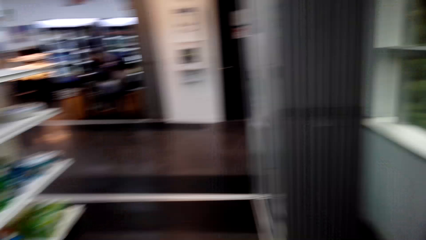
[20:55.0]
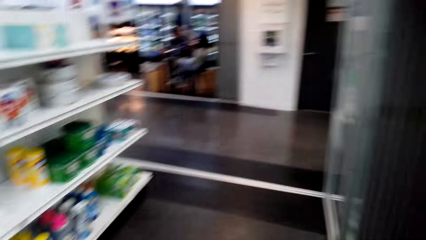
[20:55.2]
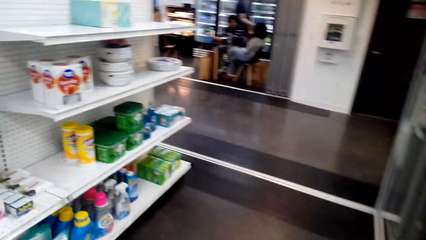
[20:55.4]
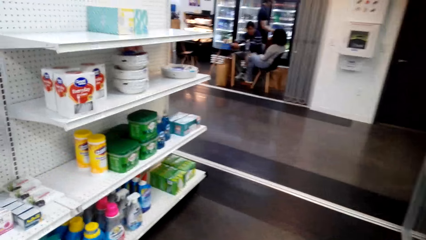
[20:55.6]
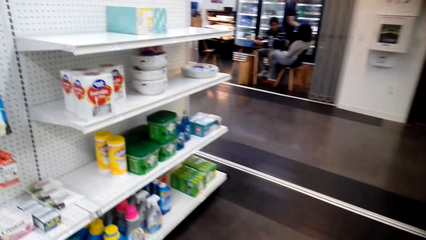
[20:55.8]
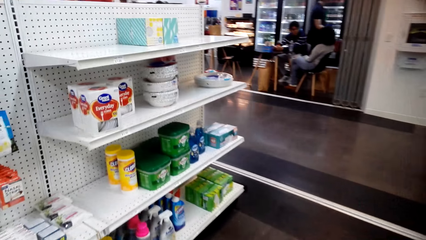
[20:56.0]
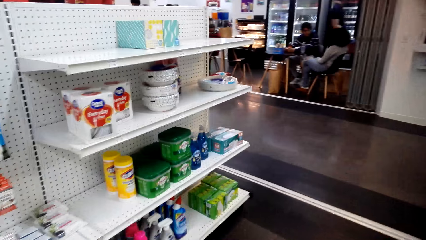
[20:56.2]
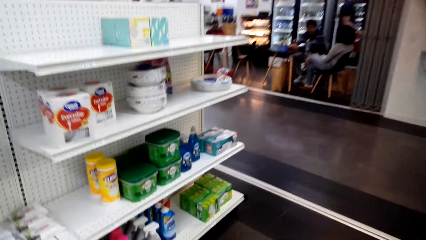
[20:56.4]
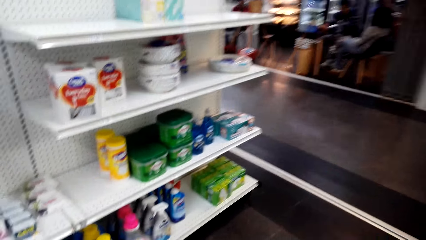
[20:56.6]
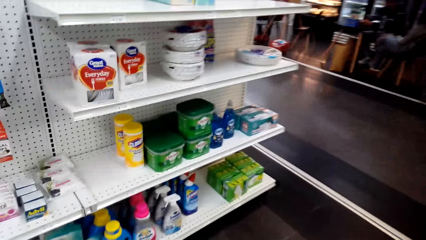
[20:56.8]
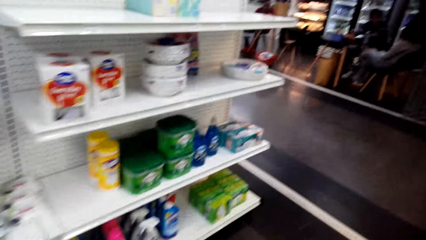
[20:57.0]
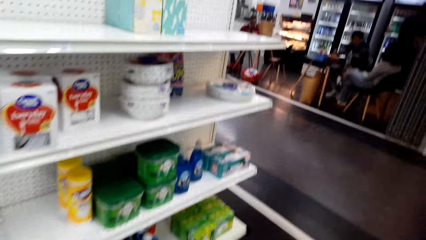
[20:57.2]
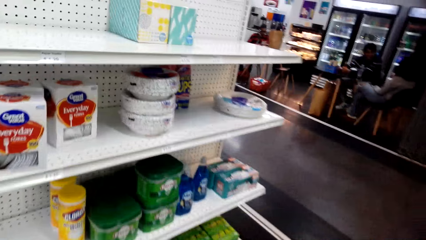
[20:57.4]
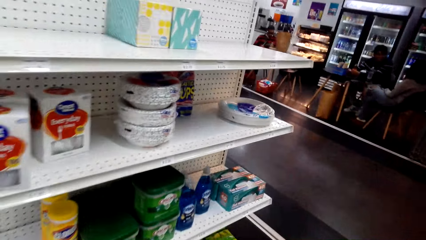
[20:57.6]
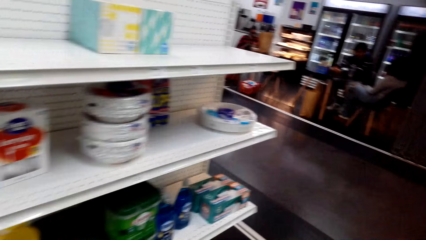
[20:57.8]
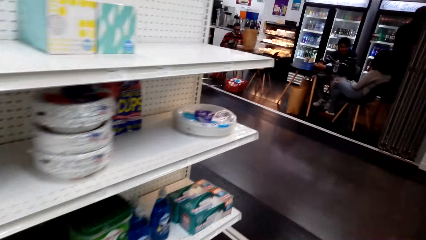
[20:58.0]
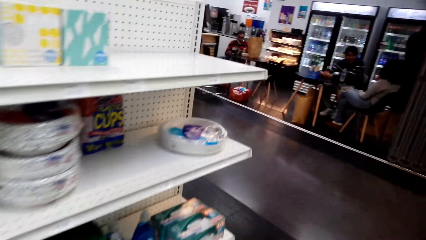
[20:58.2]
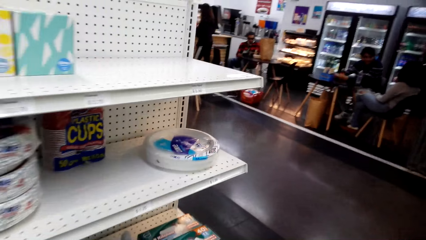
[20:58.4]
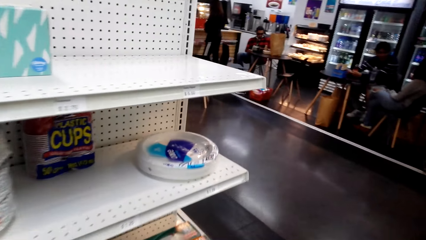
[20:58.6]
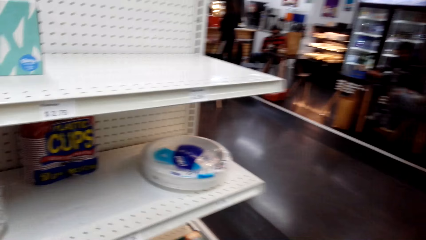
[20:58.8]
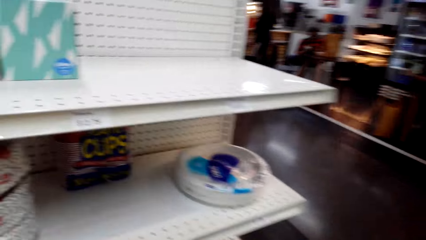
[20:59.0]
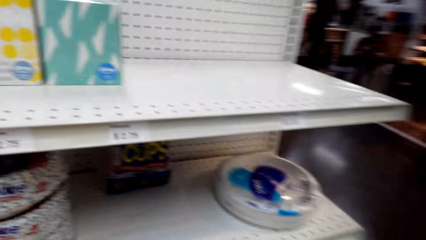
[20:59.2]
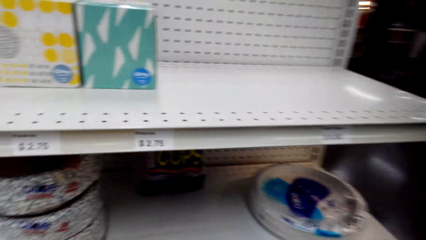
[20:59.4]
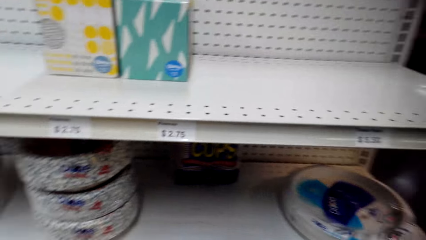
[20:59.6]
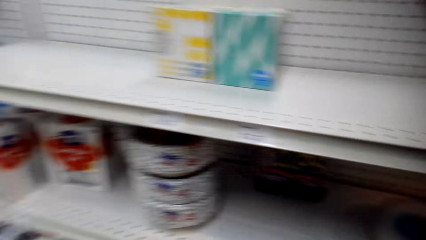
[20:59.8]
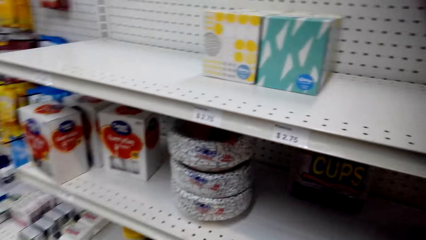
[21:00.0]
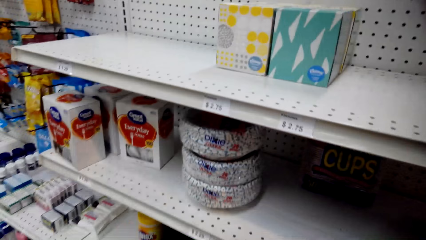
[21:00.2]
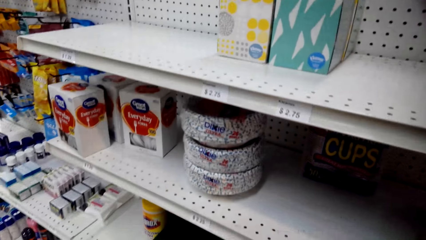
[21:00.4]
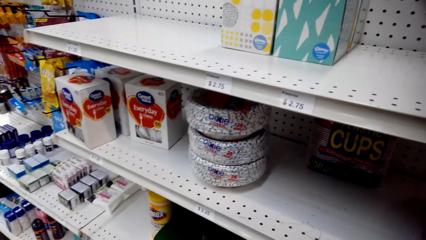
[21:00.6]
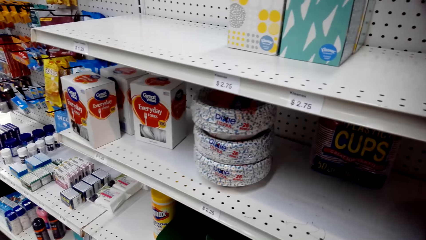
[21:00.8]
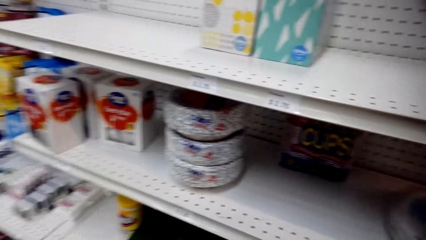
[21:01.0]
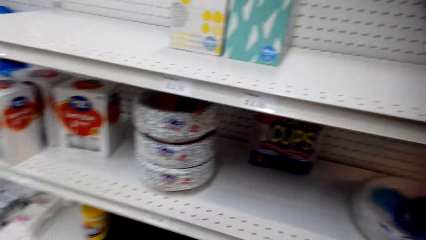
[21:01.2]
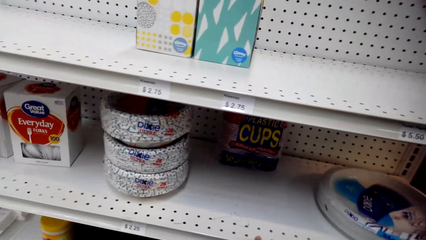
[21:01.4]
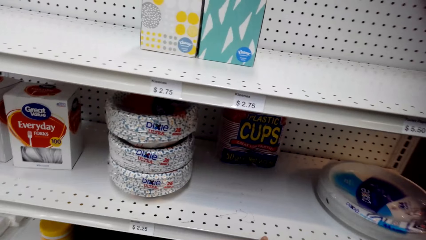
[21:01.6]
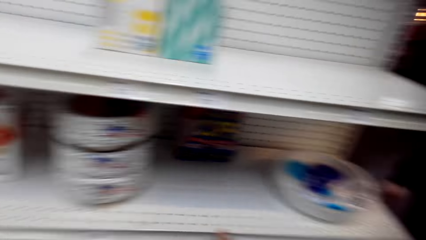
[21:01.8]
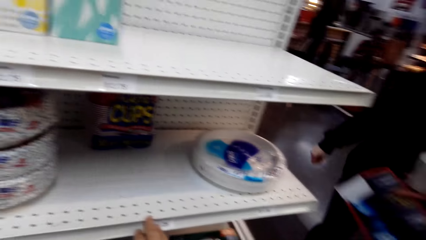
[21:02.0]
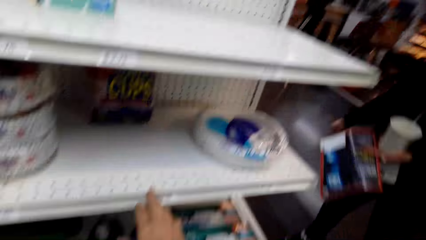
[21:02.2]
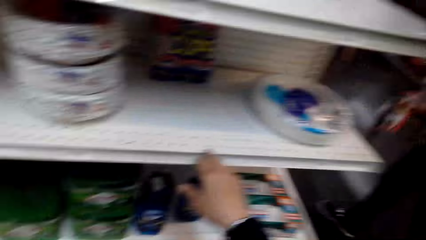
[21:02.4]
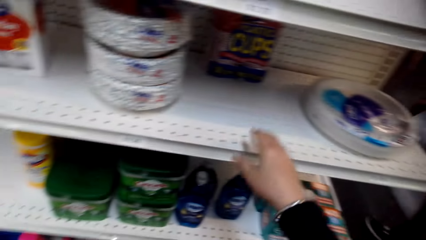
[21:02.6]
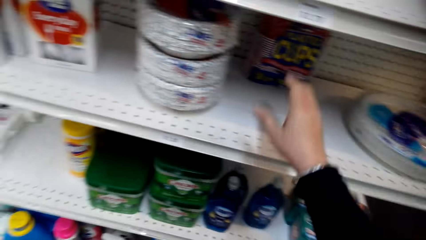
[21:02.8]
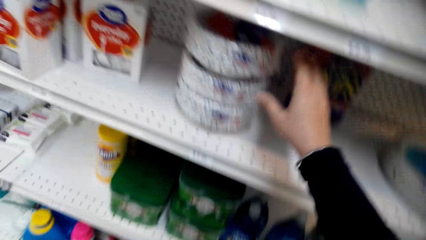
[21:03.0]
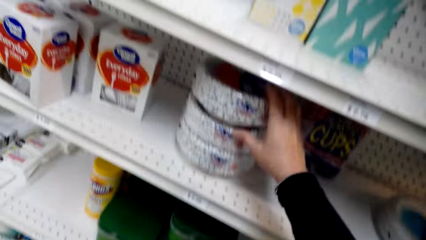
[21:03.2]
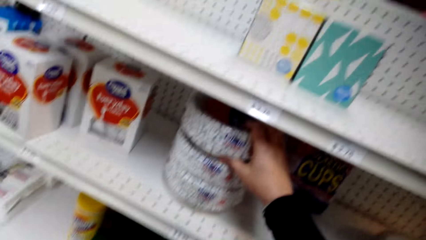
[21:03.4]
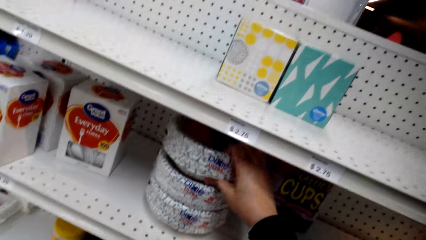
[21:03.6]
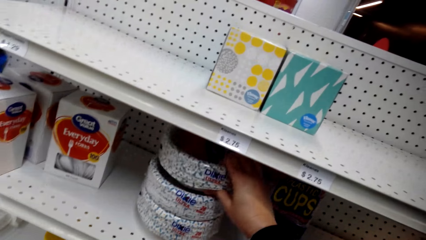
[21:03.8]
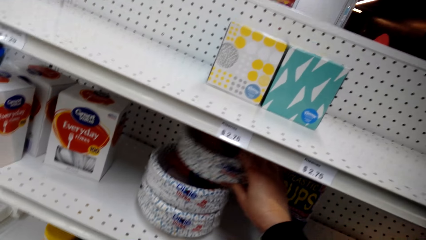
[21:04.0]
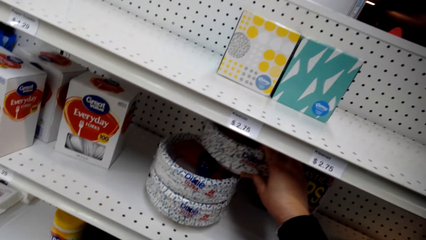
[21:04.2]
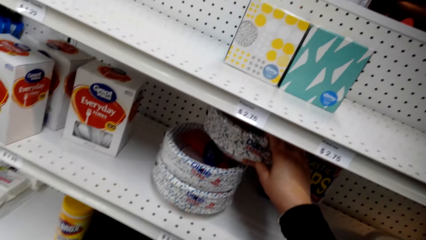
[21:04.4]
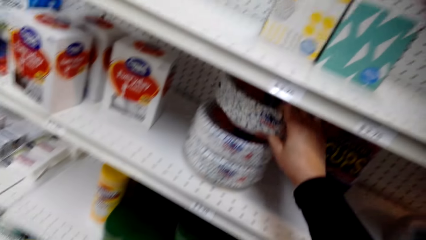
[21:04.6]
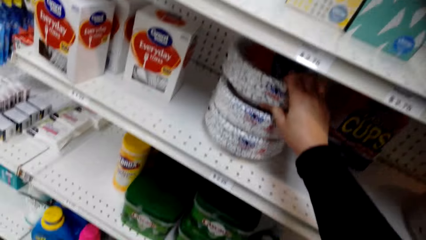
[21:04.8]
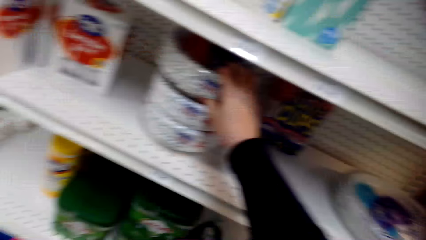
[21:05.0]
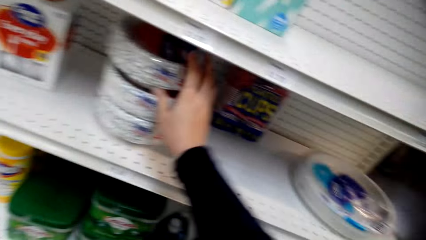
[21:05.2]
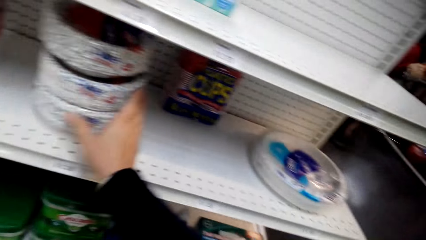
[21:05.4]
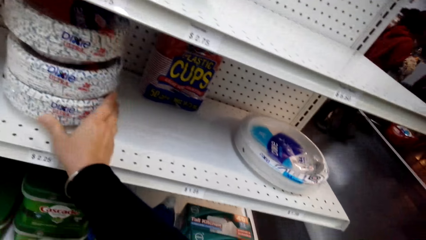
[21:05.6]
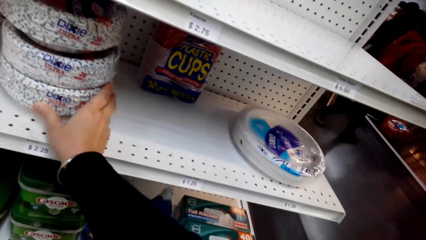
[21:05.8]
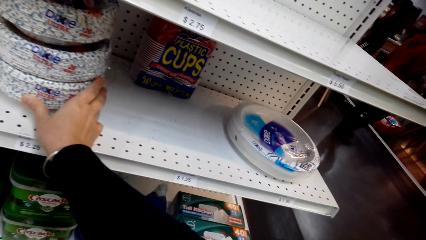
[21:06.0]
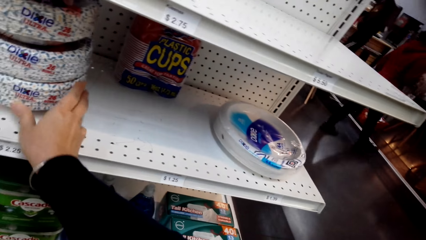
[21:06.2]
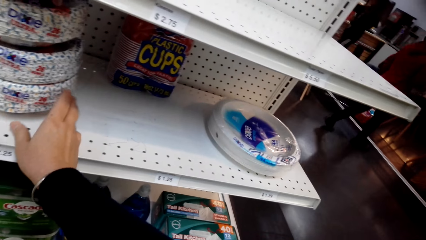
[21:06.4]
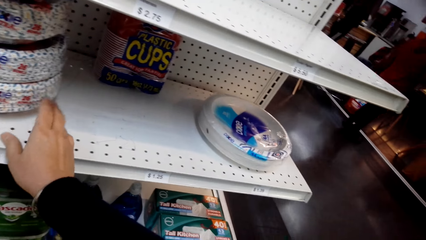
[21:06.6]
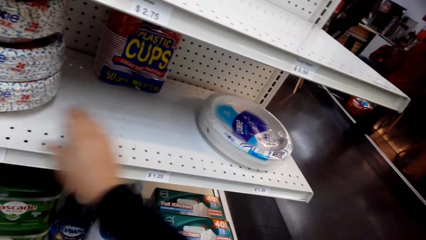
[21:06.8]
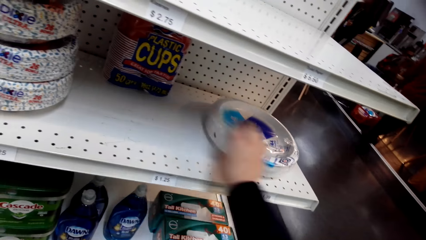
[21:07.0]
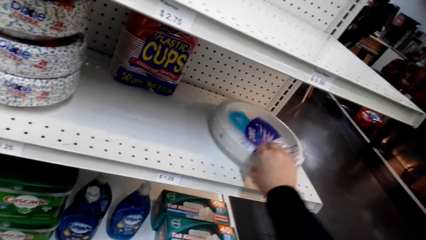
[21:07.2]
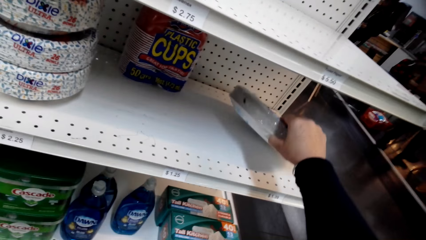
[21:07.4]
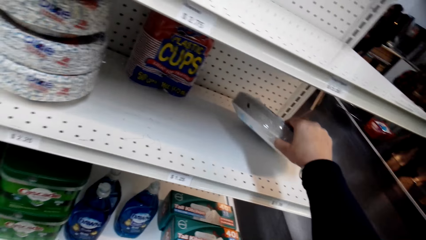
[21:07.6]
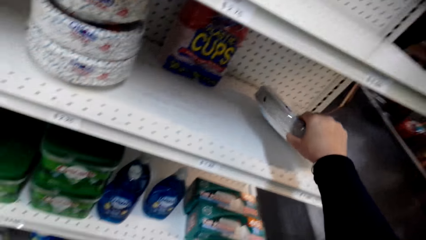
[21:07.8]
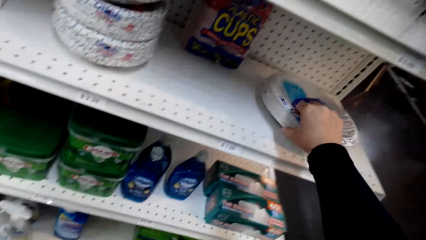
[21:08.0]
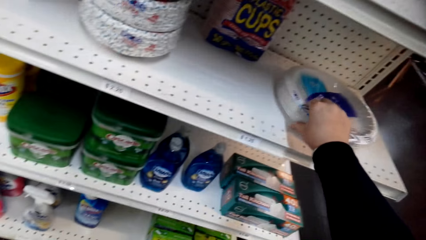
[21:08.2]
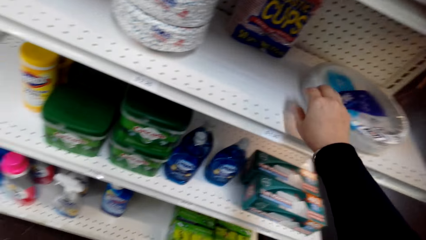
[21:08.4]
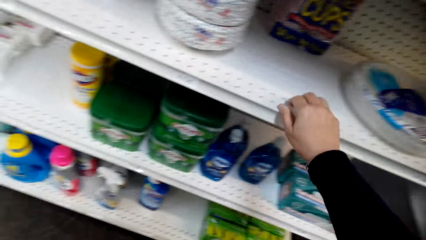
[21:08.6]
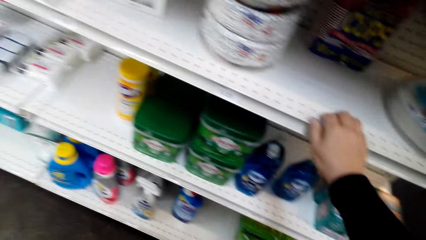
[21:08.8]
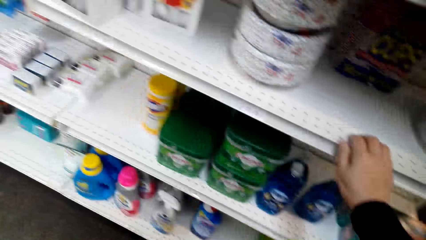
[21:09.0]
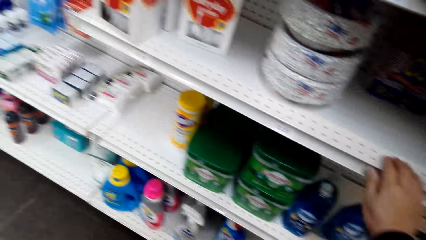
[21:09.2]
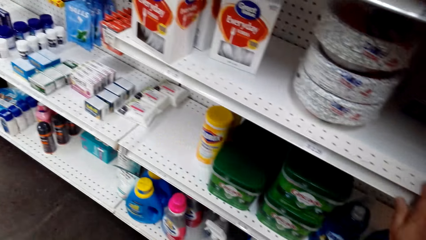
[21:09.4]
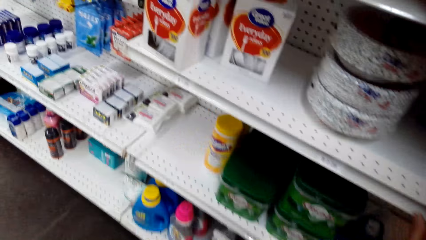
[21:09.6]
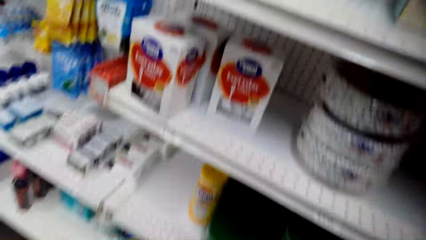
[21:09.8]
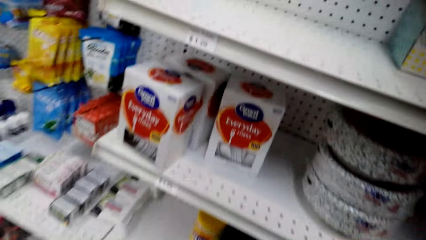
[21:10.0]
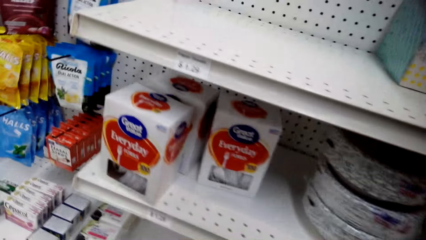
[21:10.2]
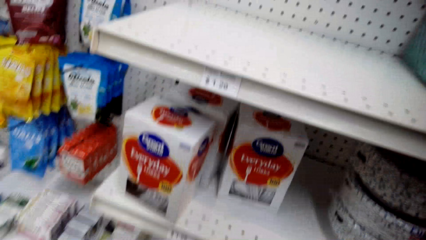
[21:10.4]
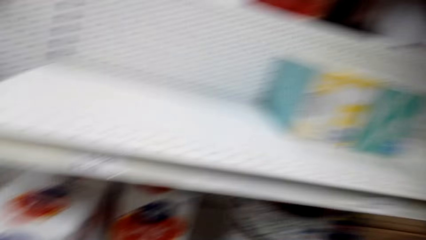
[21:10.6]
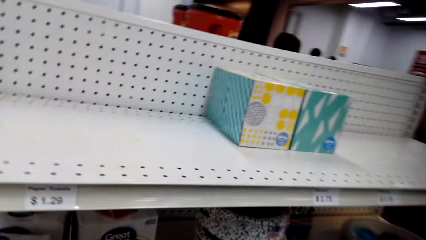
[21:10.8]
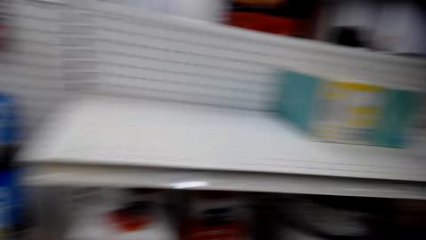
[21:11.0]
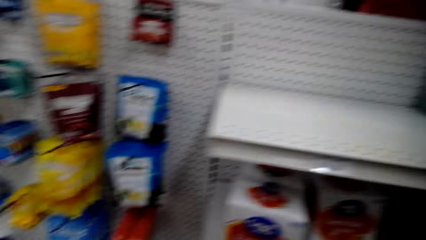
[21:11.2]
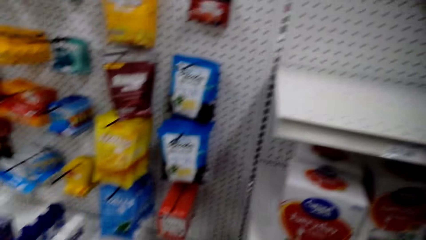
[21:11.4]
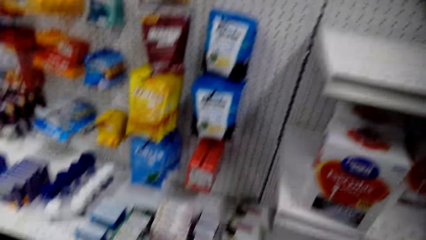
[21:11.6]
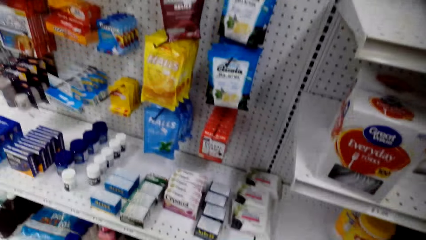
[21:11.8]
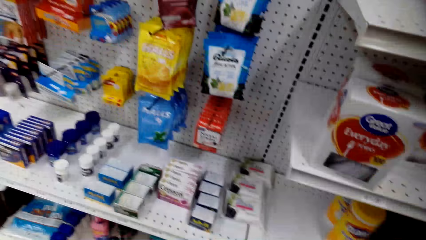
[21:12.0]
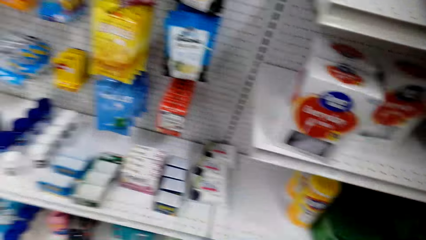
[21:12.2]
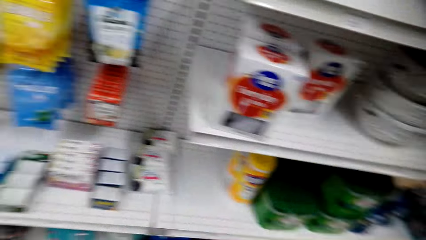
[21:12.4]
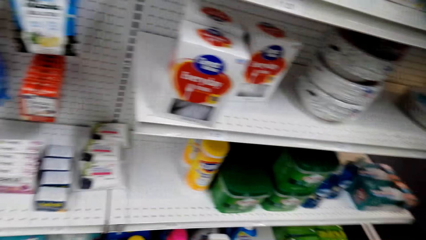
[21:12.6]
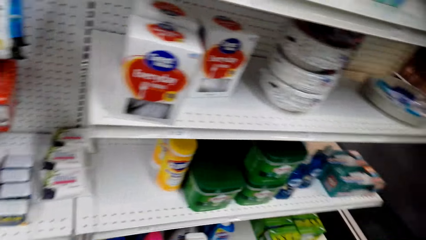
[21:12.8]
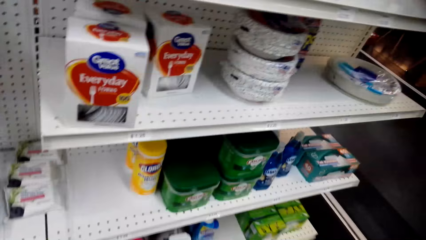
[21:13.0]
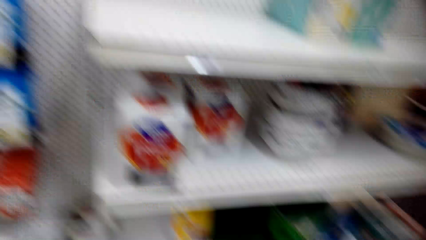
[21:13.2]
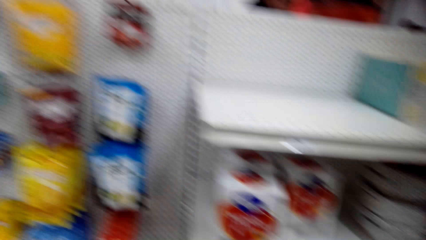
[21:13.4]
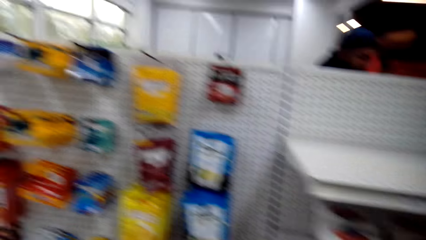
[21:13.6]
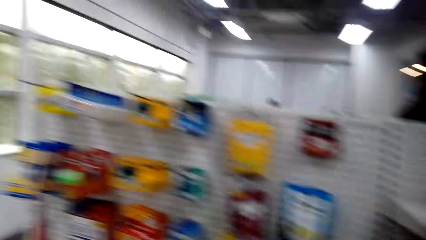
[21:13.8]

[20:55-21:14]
The camera wearer looks around the shelf. He looks around. He moves the plastic plate. He touches plates. He pushes the plate. He pulls the disposable plate. He touches the plates. He pulls his hand off the disposable plate. He holds the shelf with his hand. He looks around the shelf.
